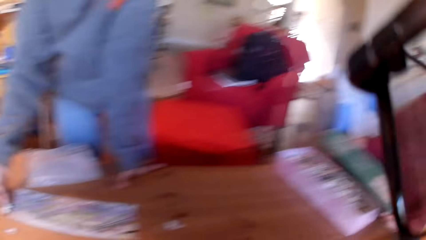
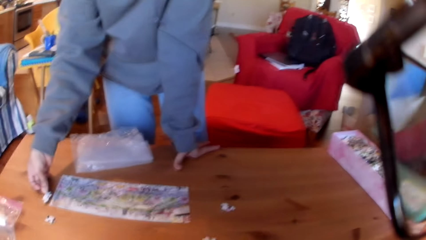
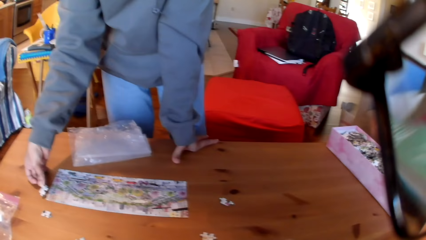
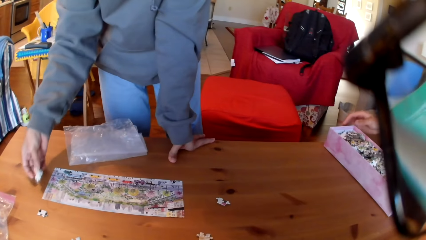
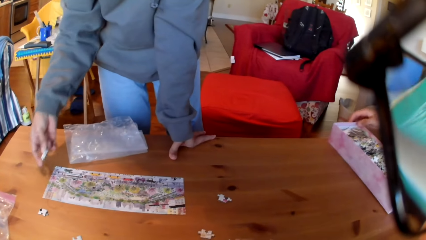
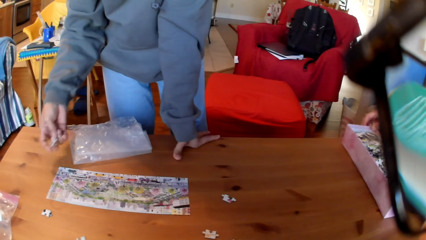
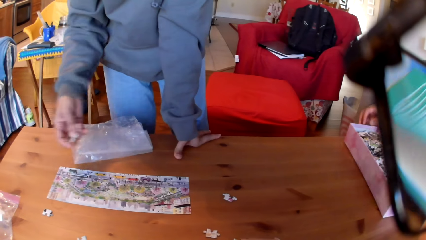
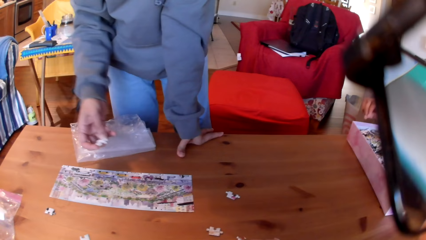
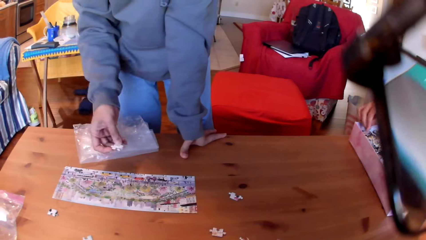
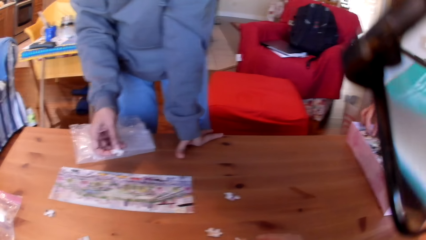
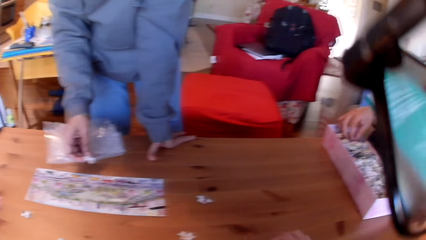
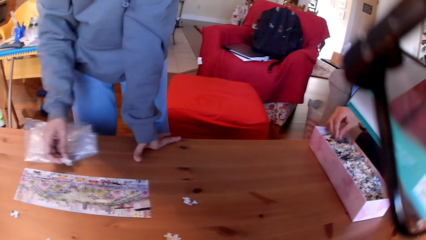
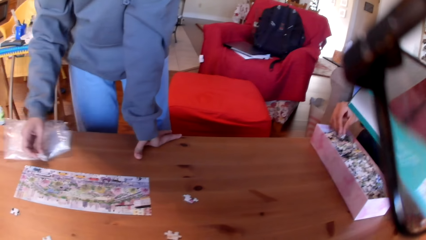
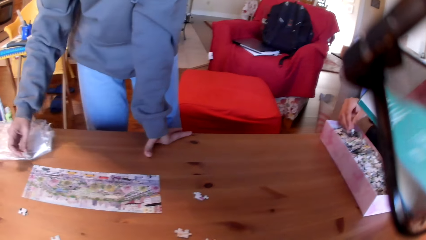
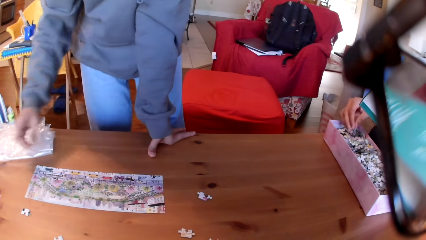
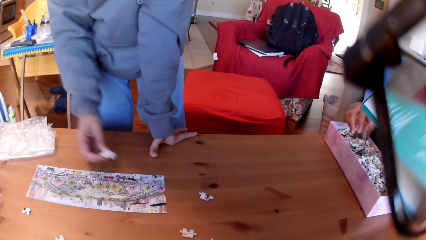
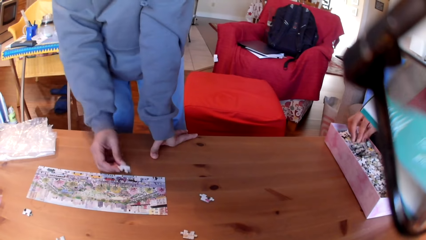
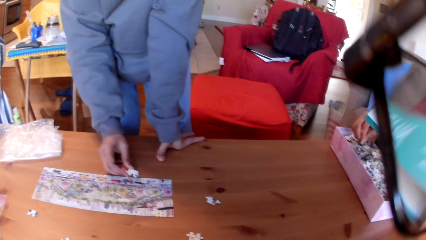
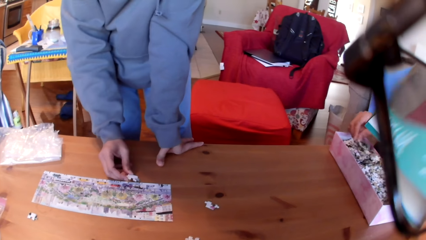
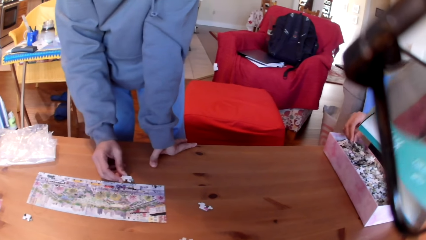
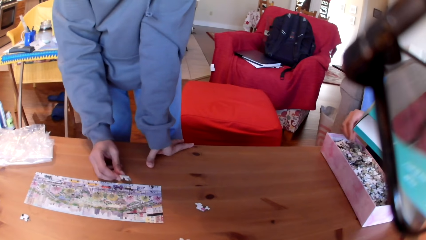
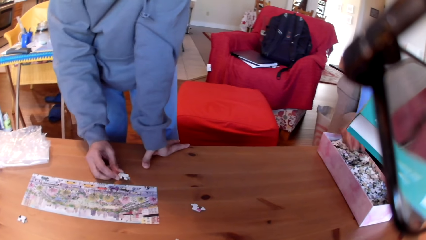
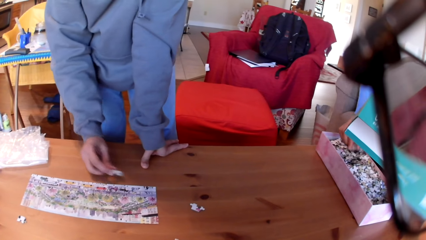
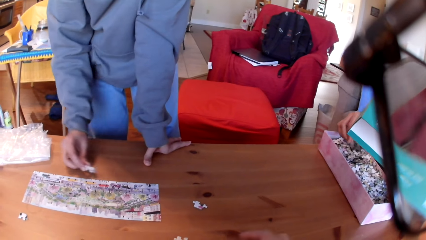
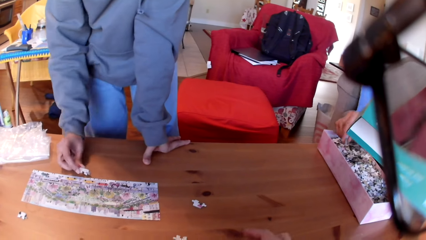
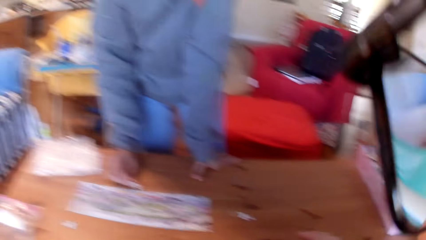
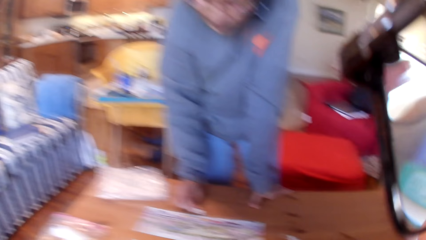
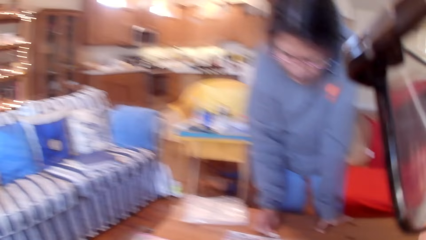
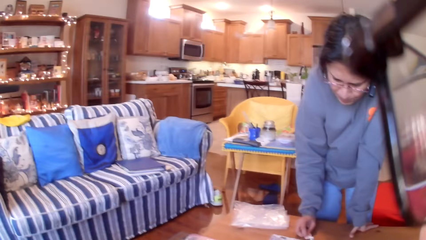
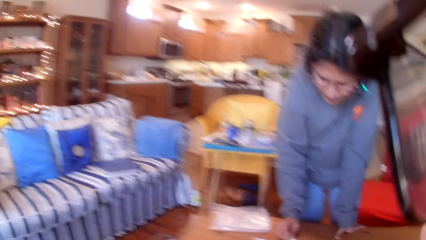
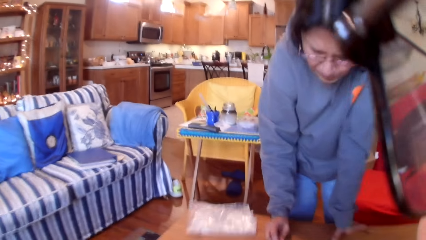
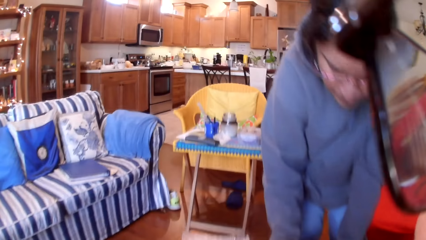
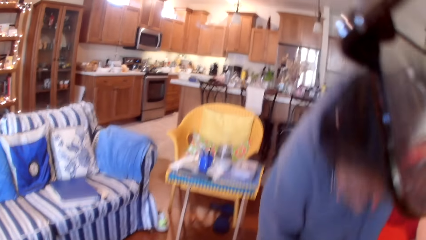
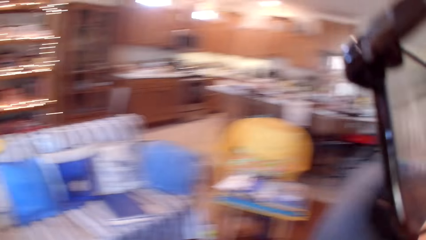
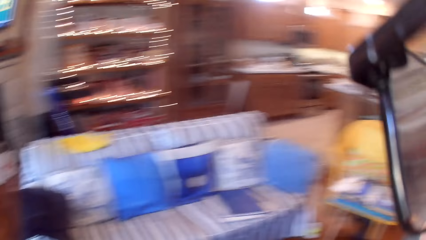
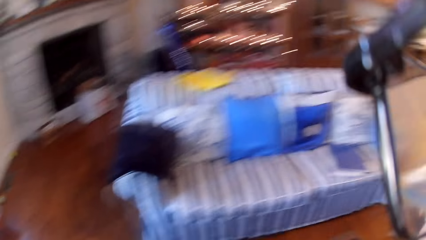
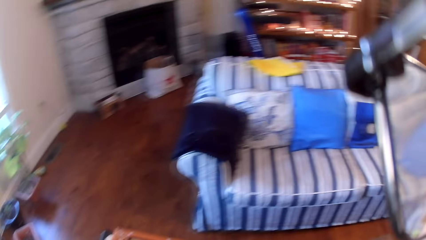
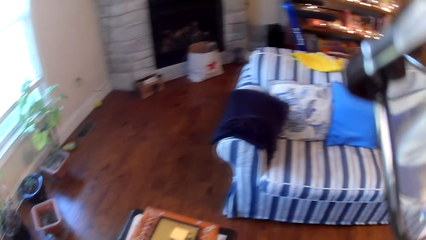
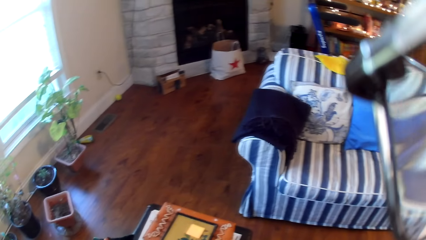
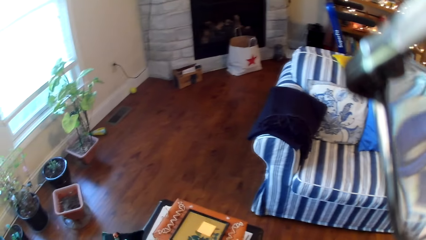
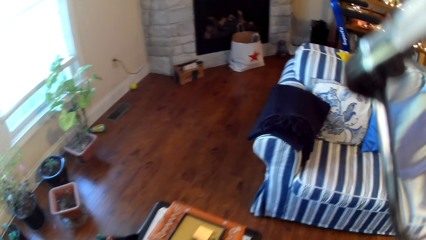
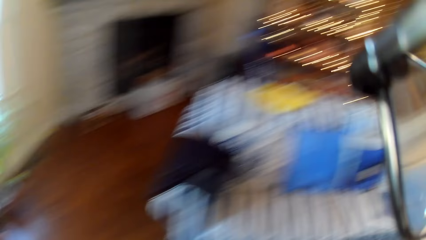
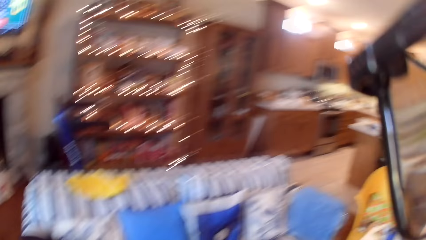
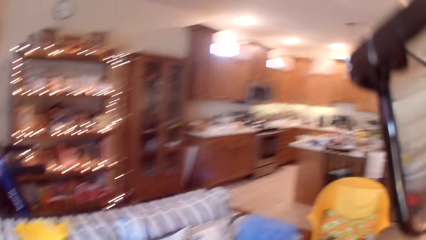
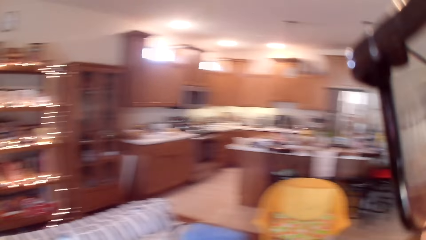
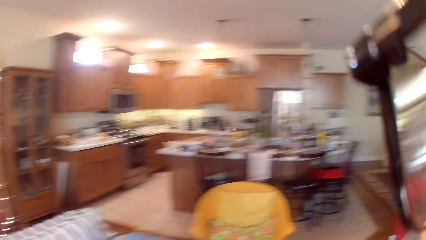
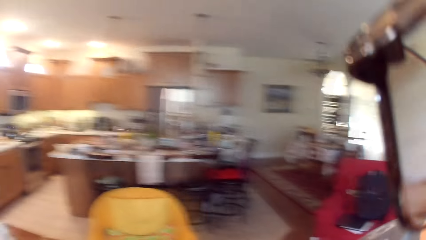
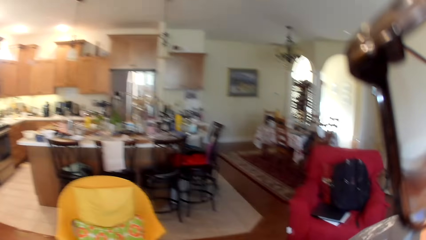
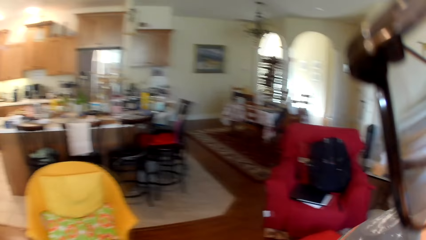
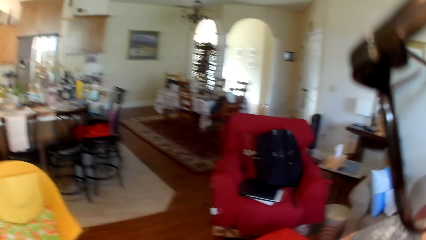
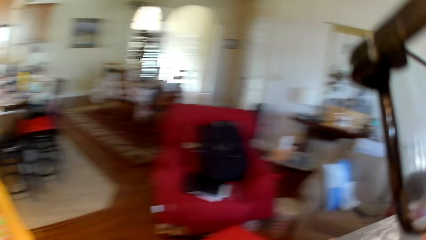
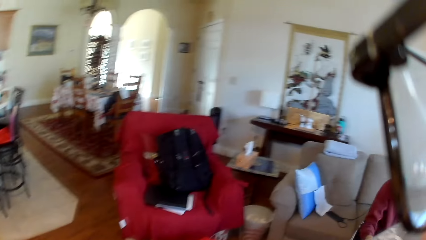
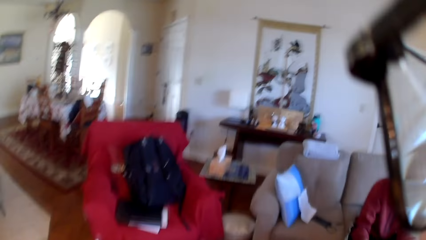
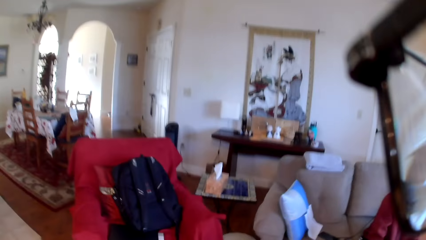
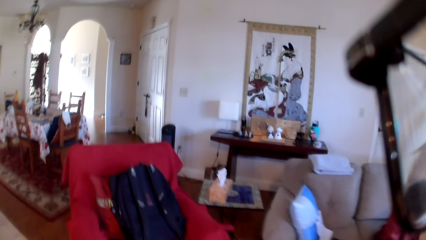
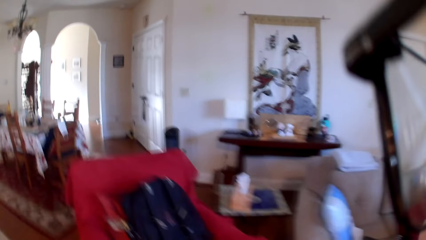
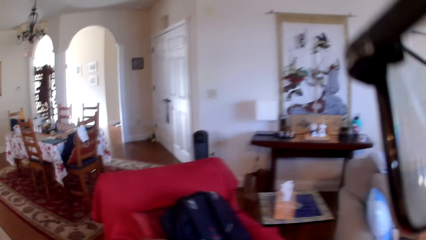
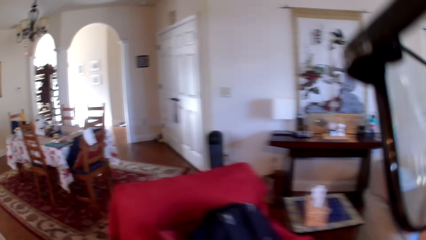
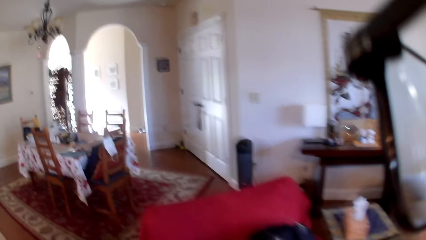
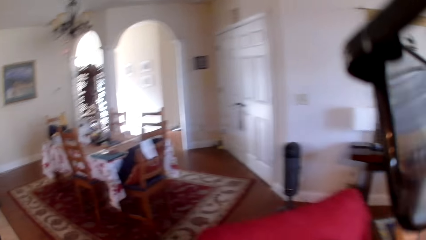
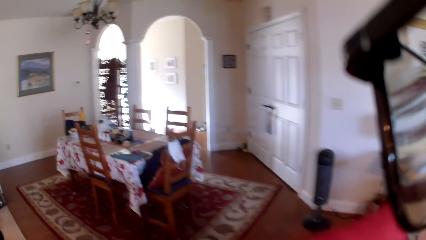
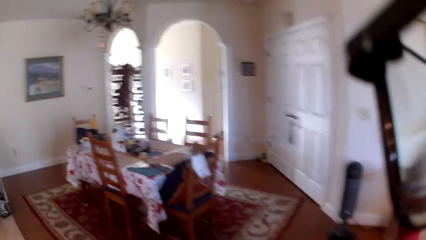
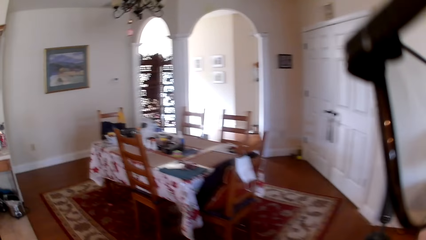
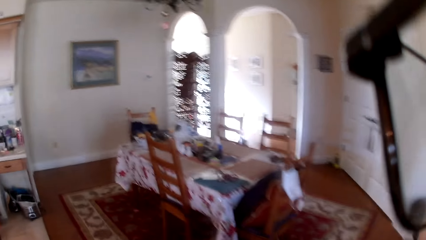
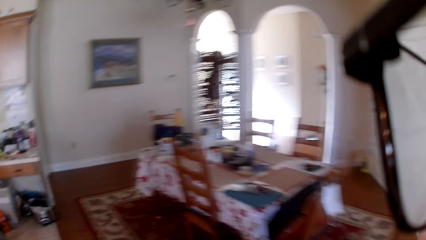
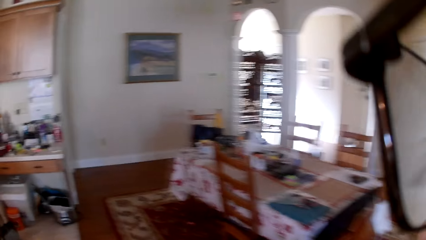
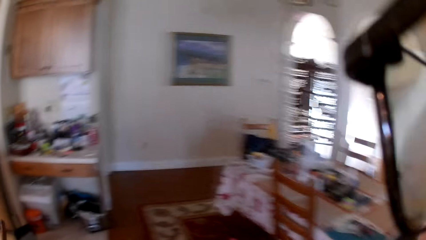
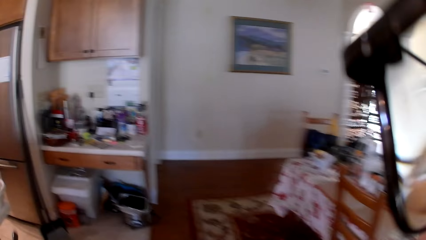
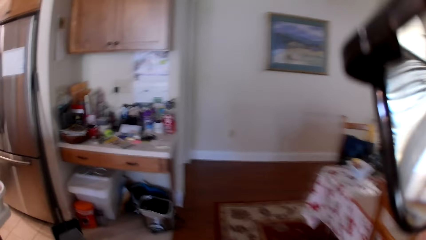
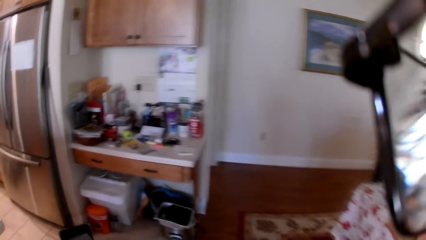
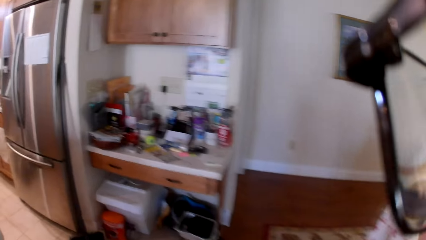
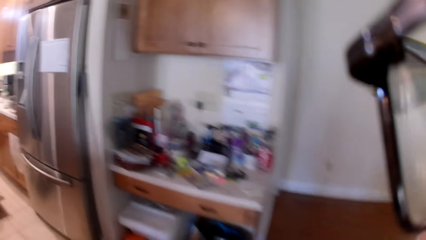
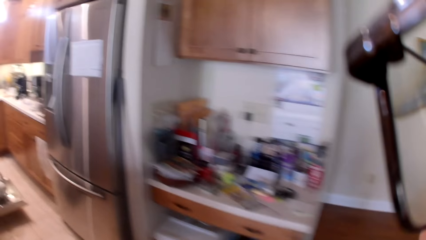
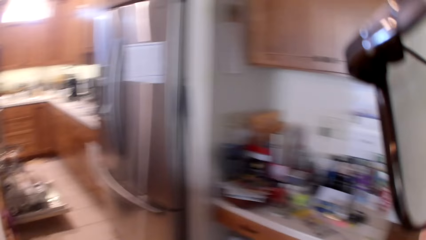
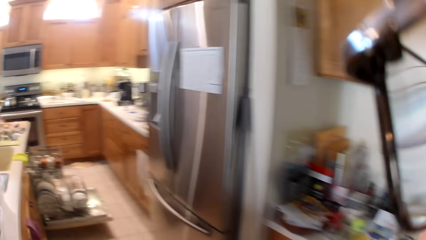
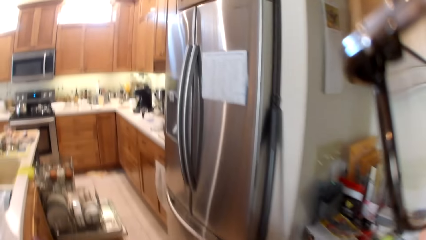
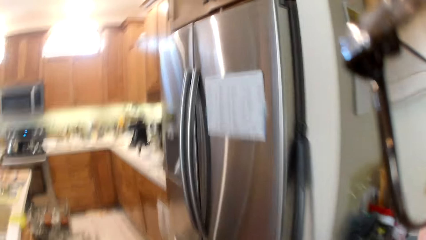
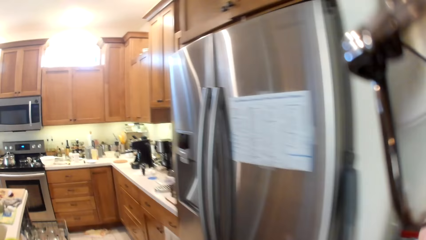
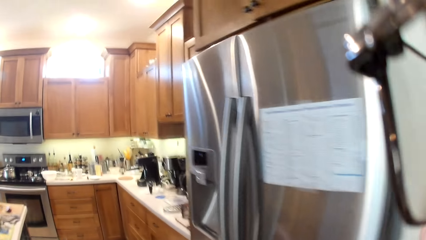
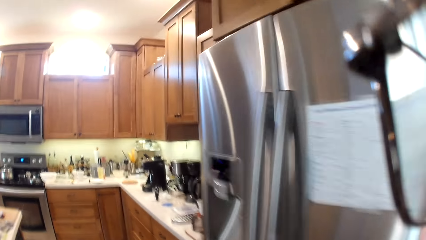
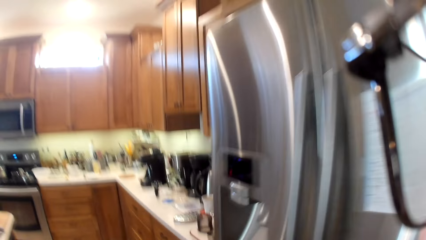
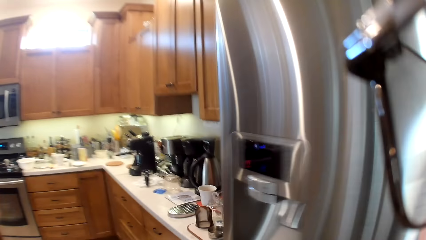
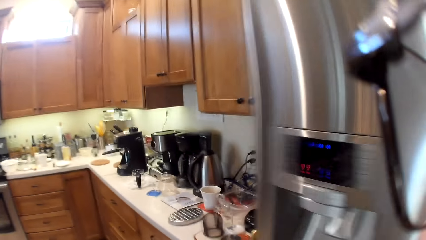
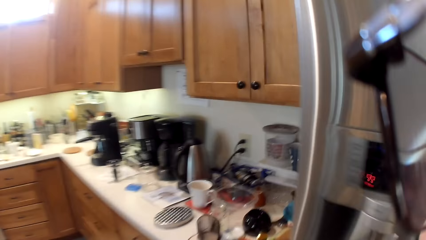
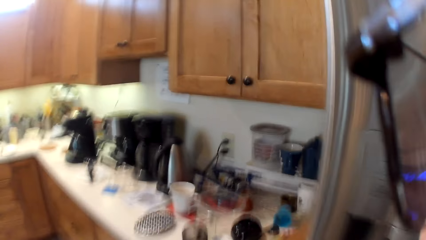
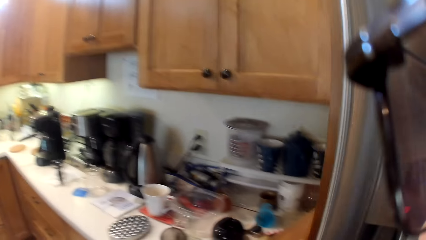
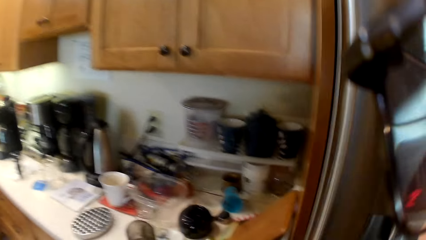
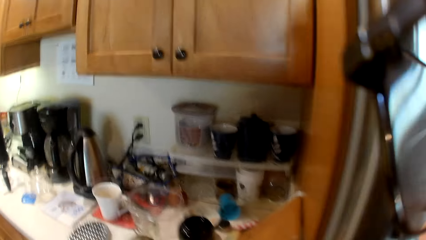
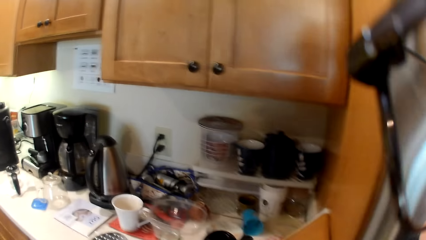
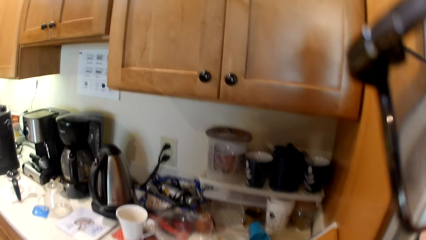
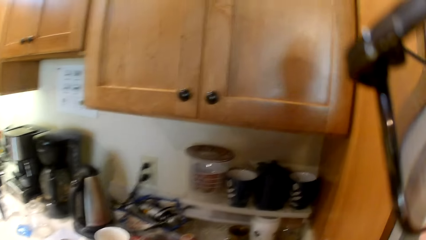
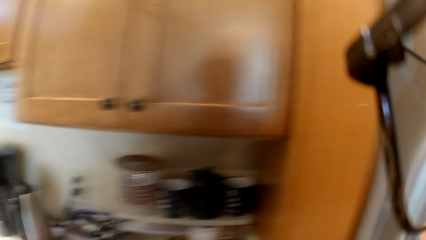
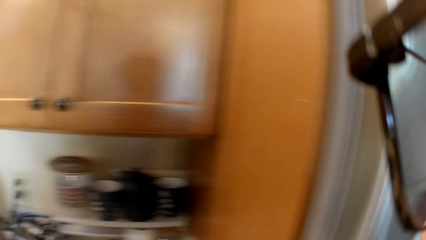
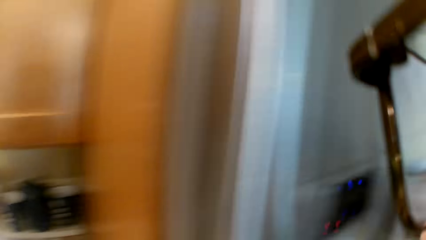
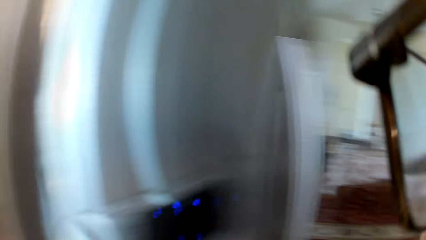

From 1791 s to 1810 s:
The camera wearer looks at the table. A woman moves a polythene on the table. The camera wearer touches the puzzles on the table. A man touches the puzzles. The camera wearer looks around the house, stands from the seat, and looks around the house. They walk in the house.
